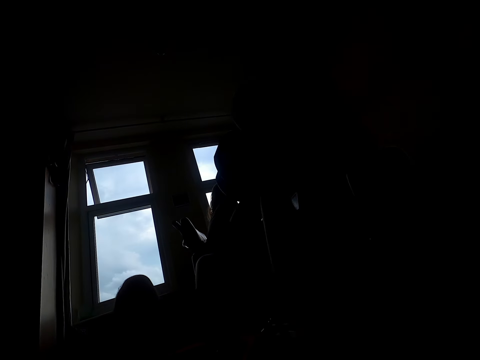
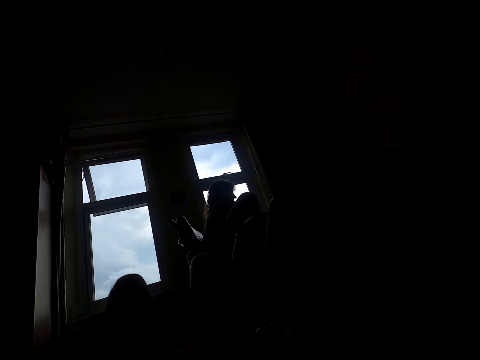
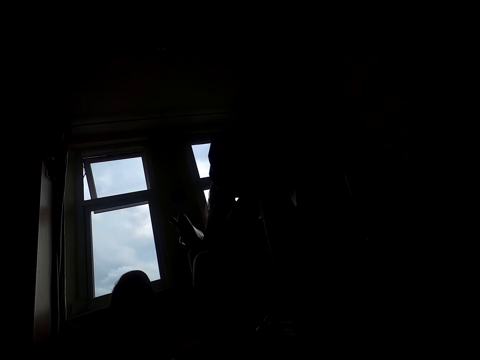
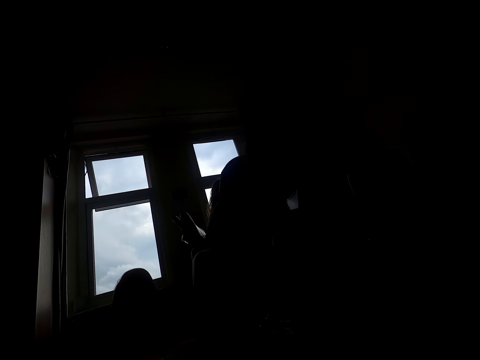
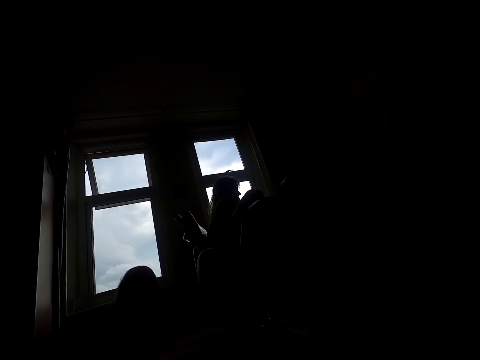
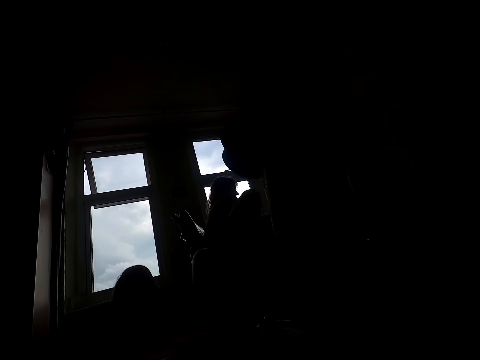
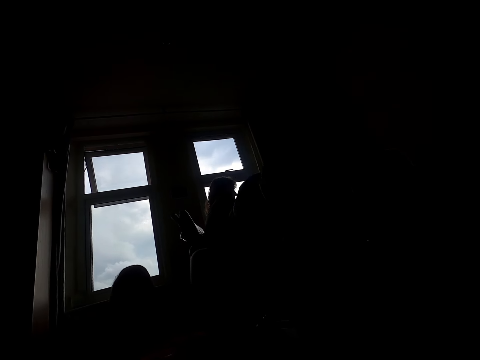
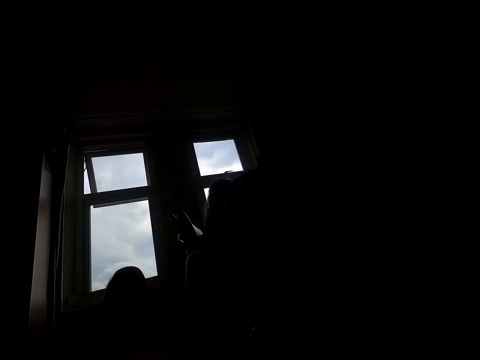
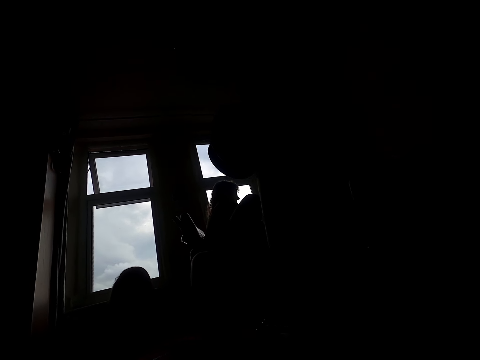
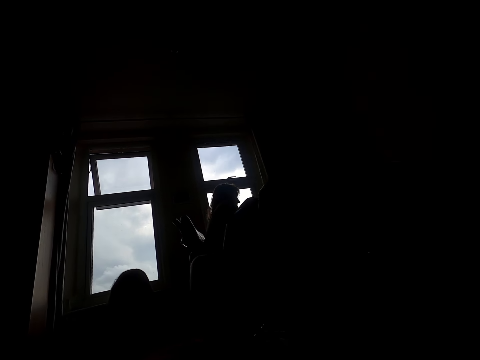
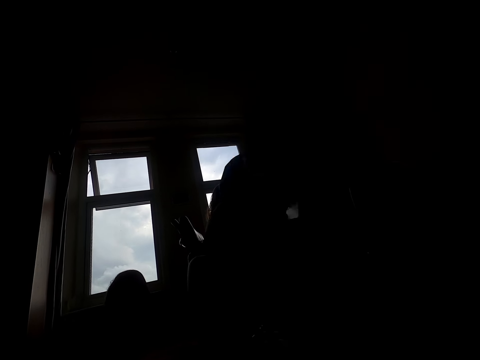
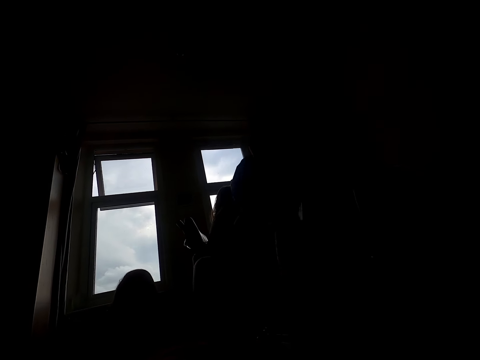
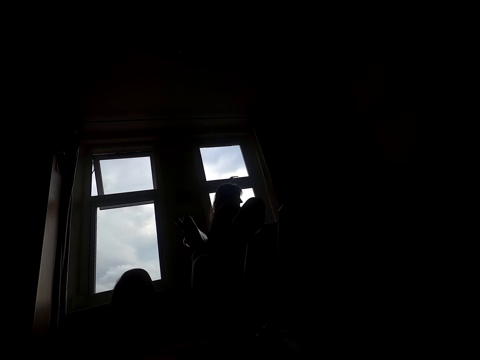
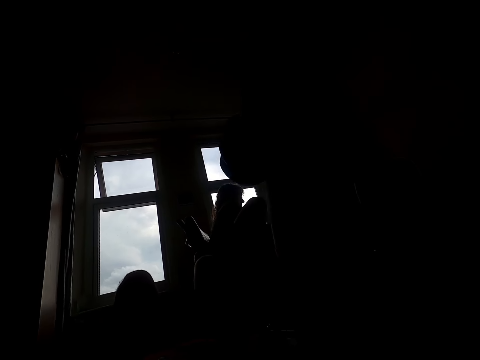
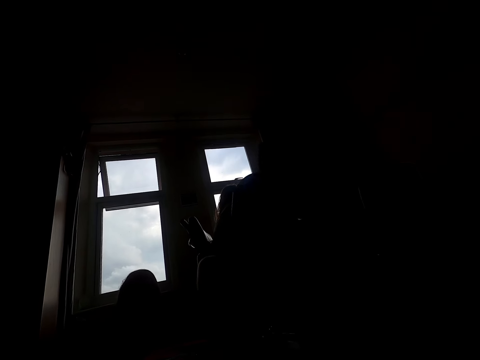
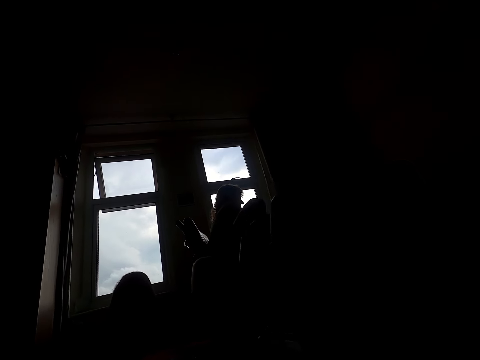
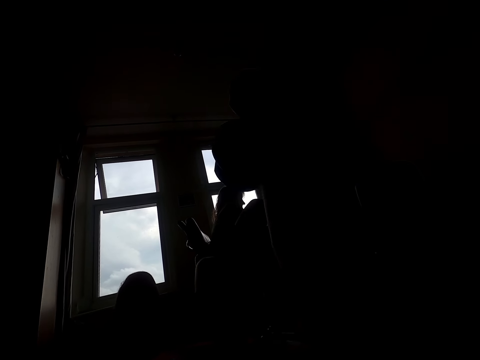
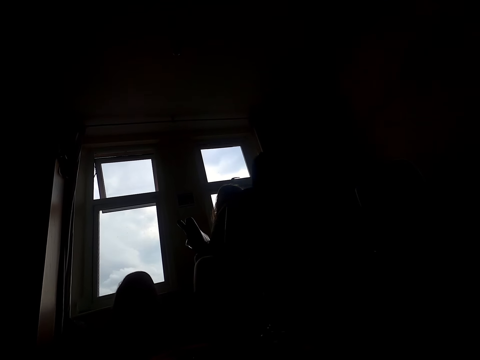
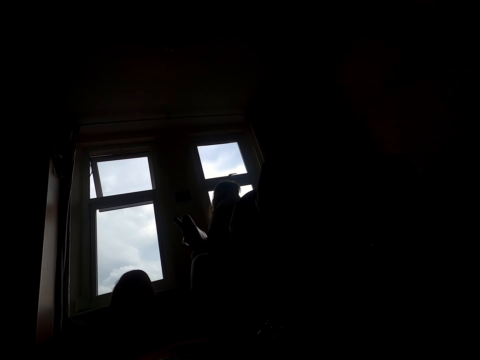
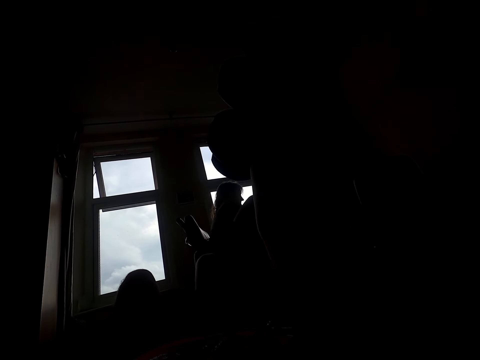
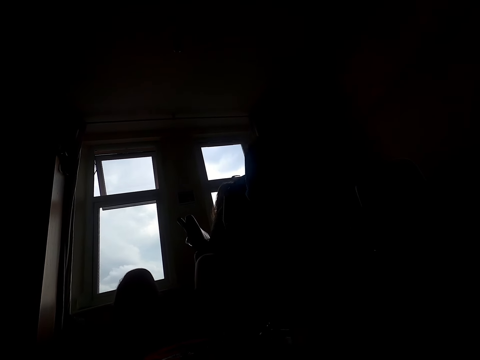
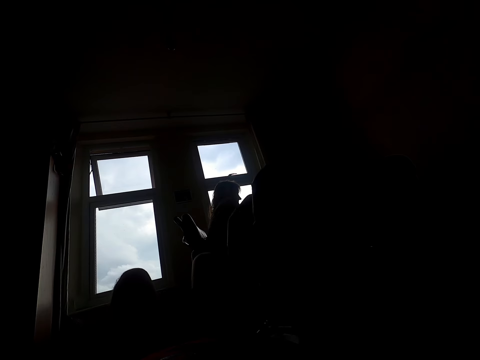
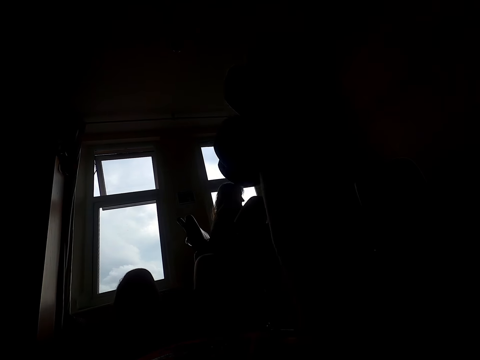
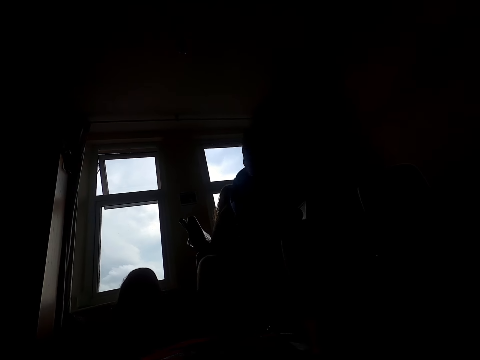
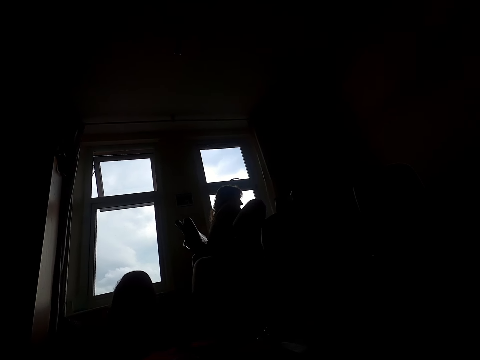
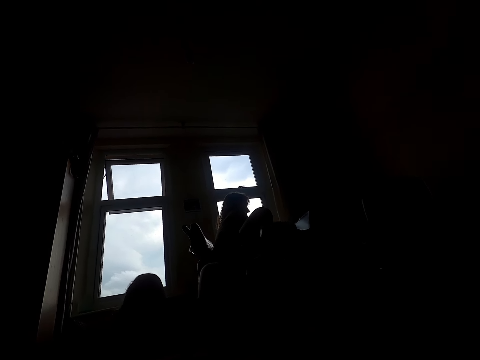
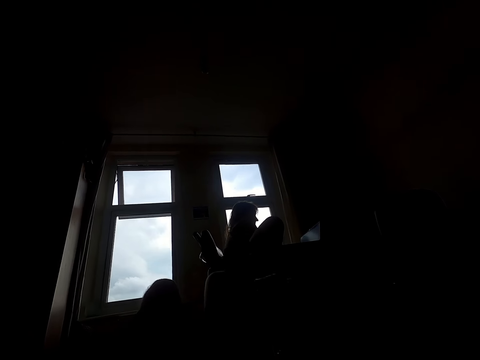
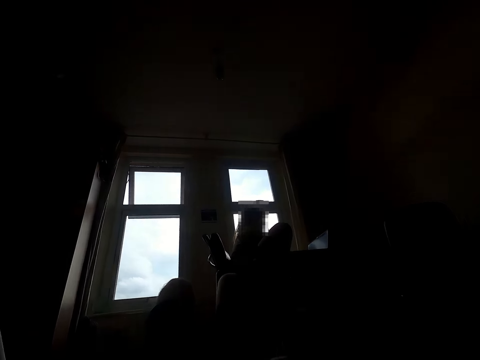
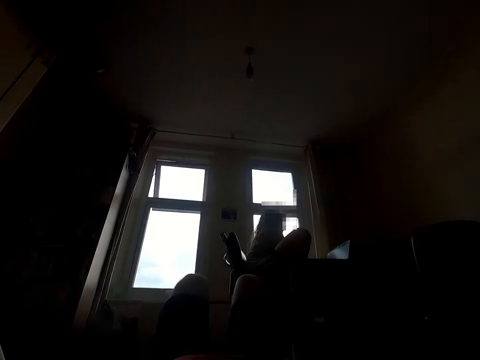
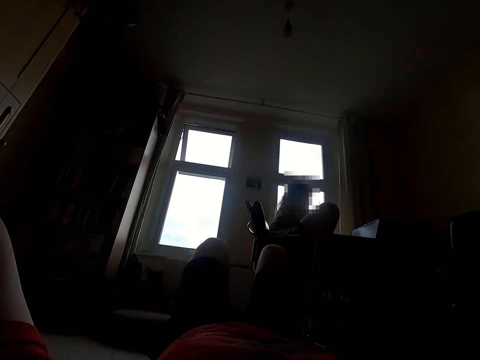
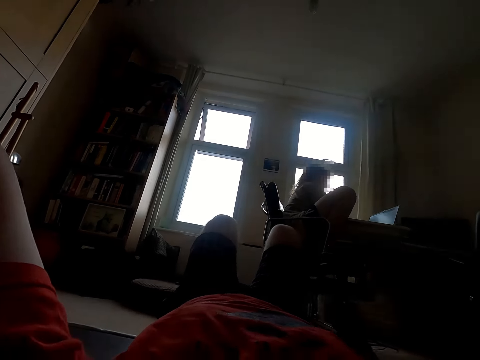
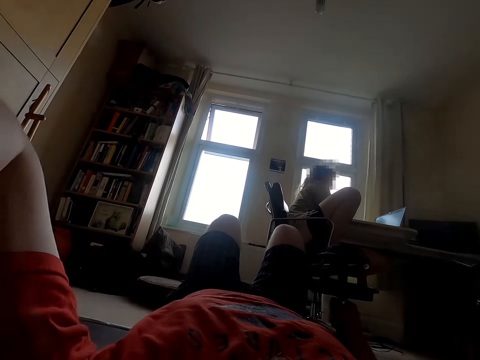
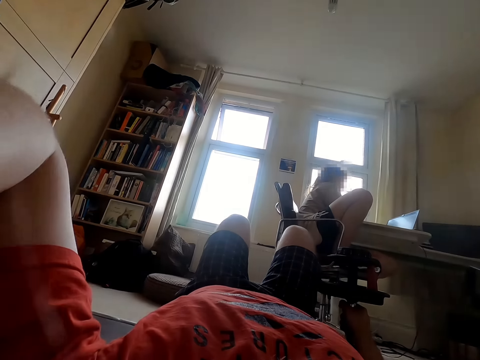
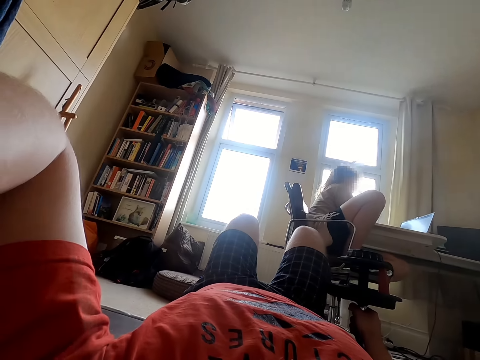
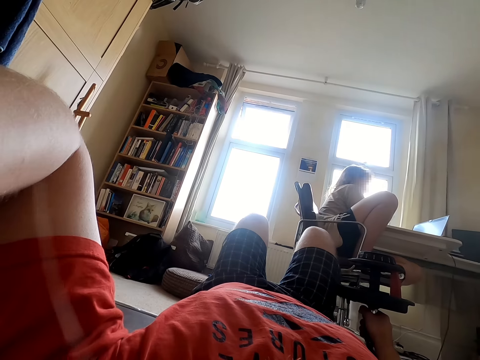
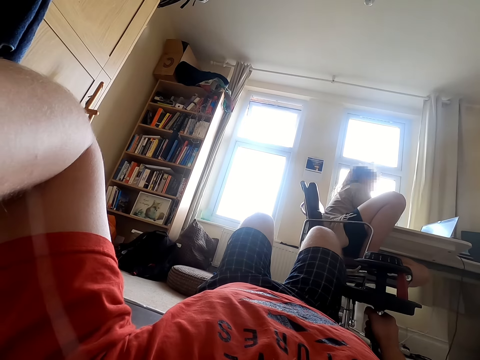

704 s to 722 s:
The camera wearer exercises with a dumbbell. They lift up the dumbbell. They exercise with the dumbbell. They exercise with the dumbbell repeatedly. They look around. They put the weight down.

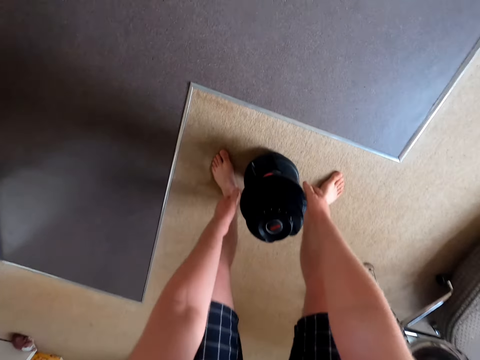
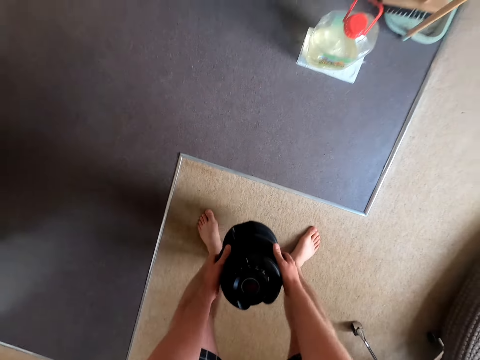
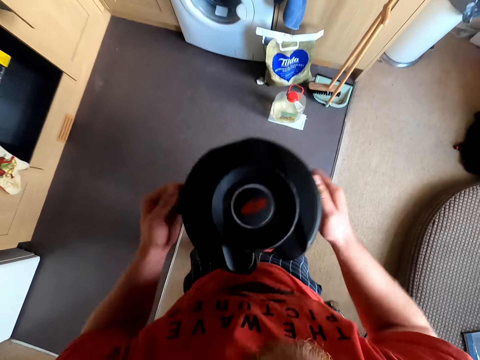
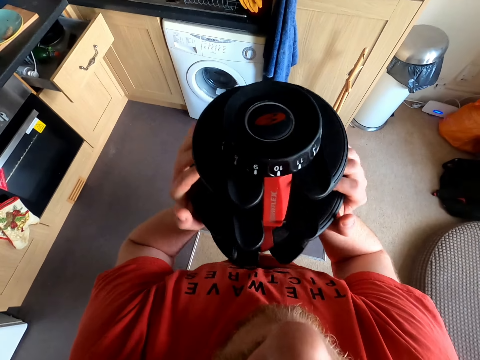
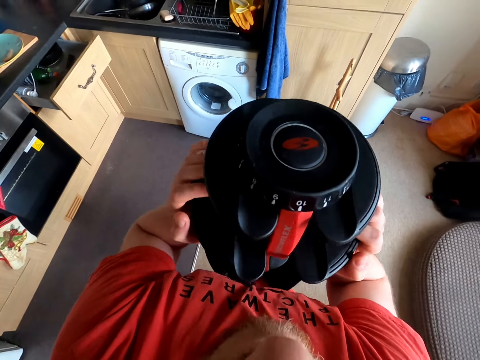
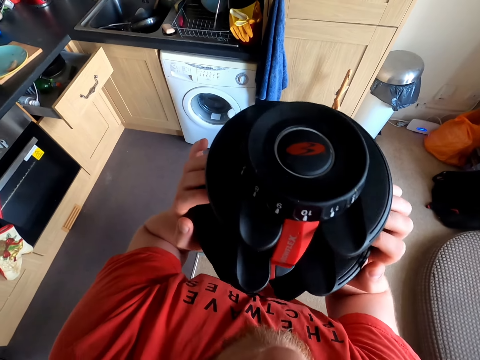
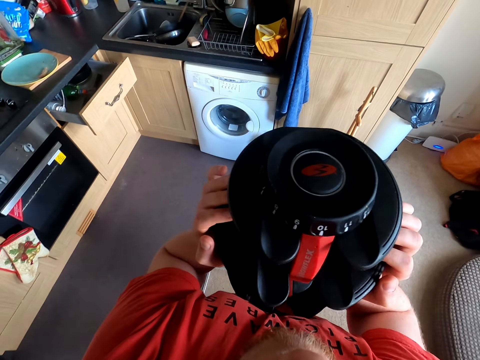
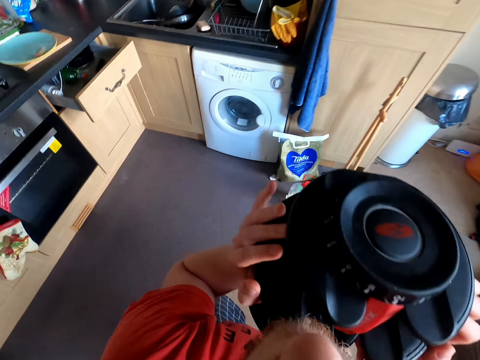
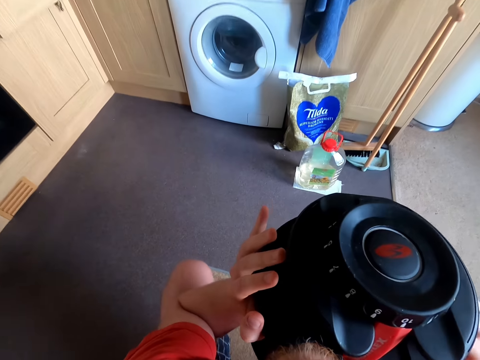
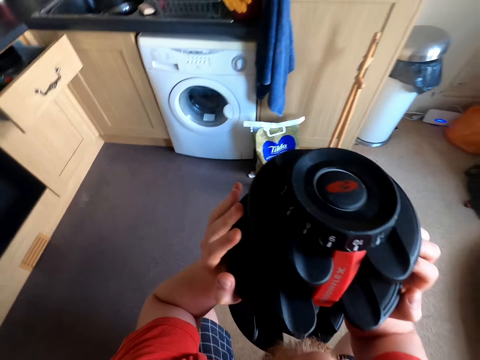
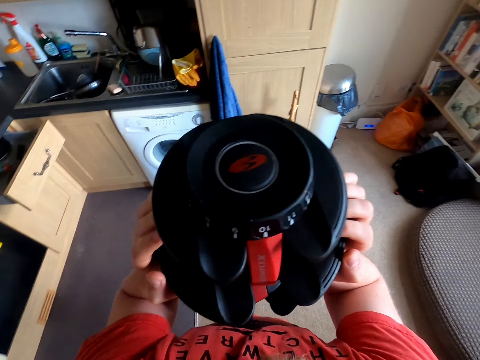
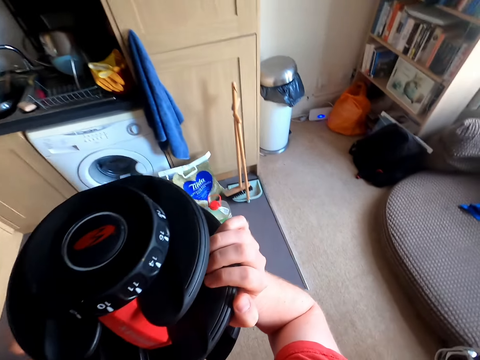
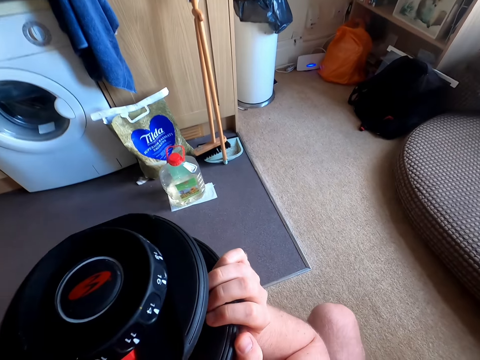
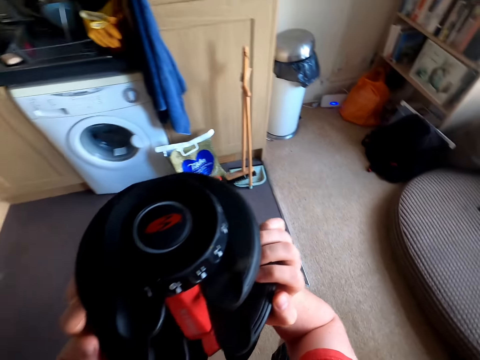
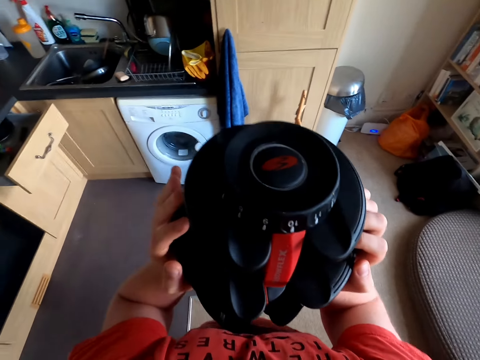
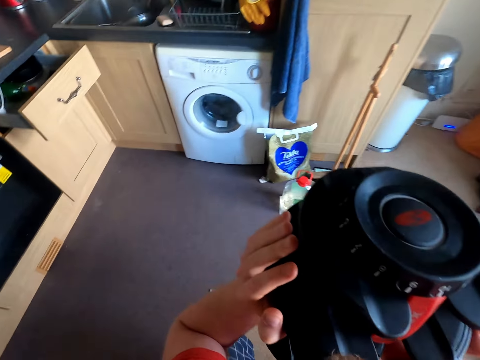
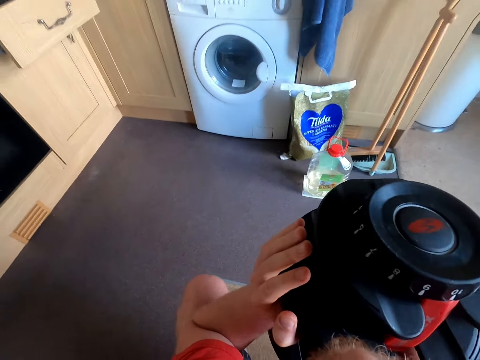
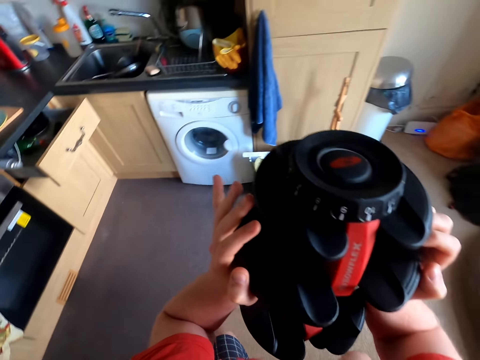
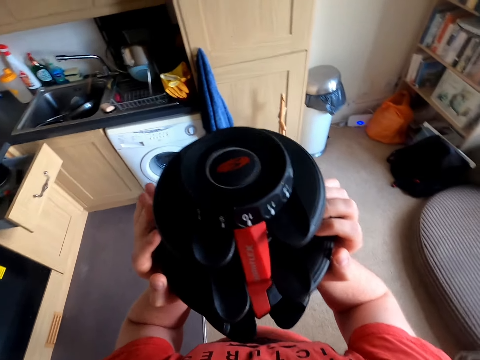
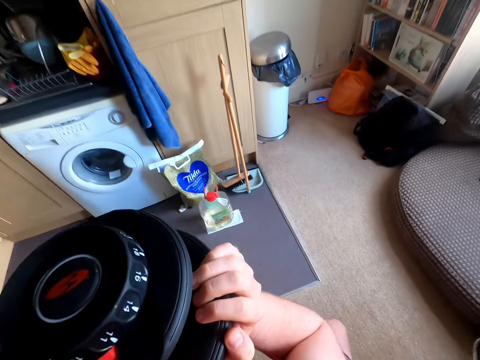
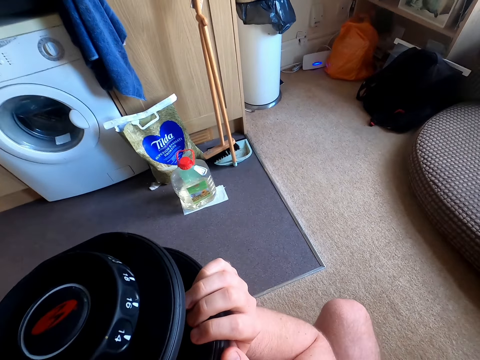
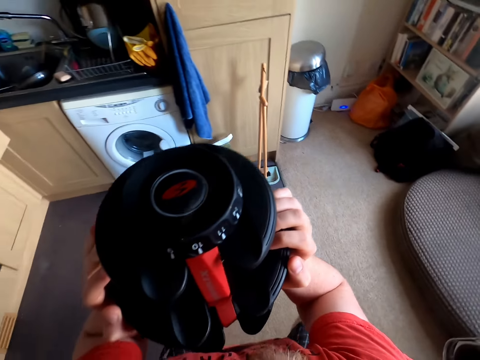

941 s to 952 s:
The camera wearer lifts the dumbbell weight. They pick up the dumbbell. They do squats. They exercise with the dumbbell. They exercise with the dumbbell again.
